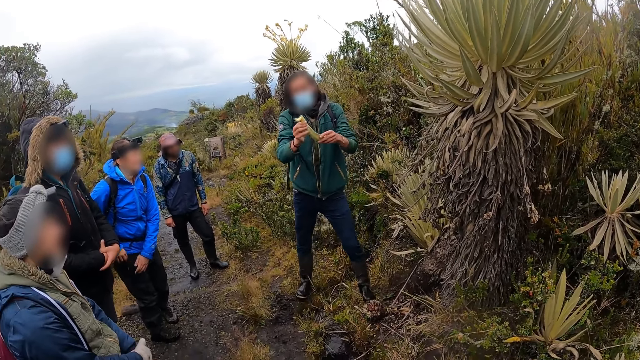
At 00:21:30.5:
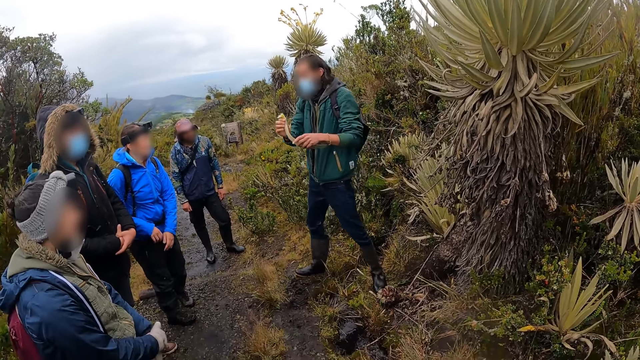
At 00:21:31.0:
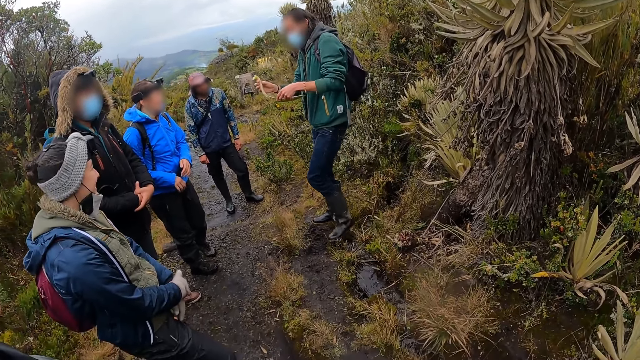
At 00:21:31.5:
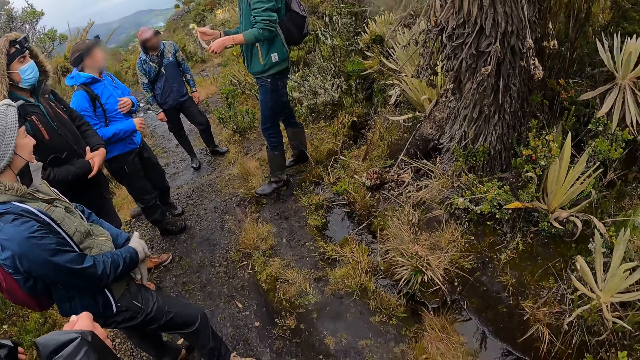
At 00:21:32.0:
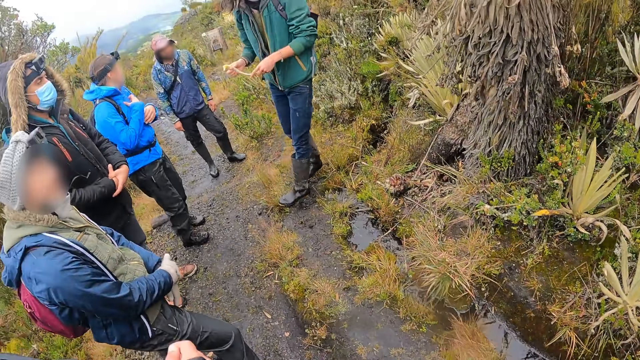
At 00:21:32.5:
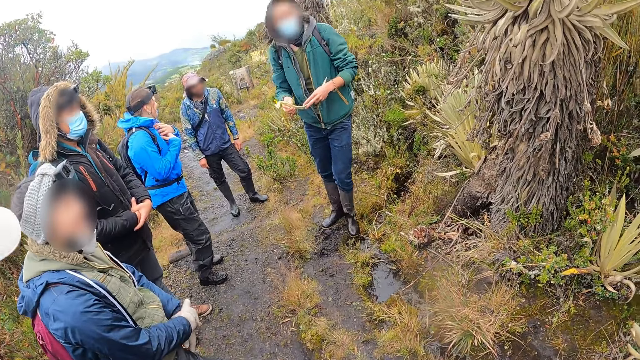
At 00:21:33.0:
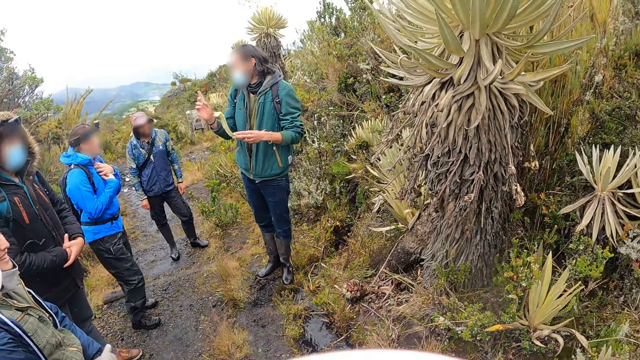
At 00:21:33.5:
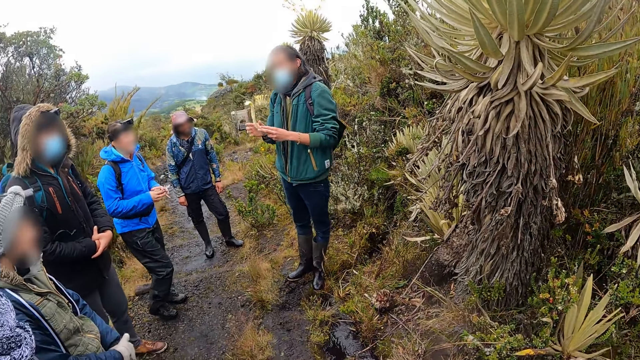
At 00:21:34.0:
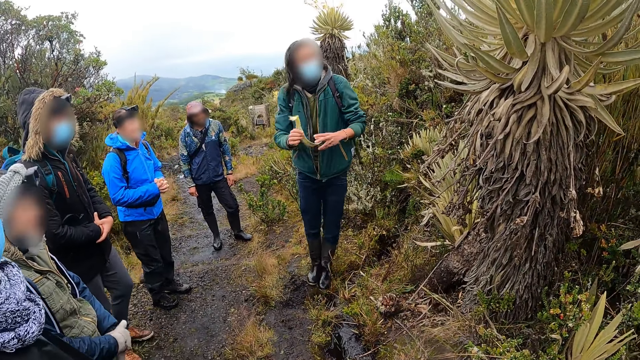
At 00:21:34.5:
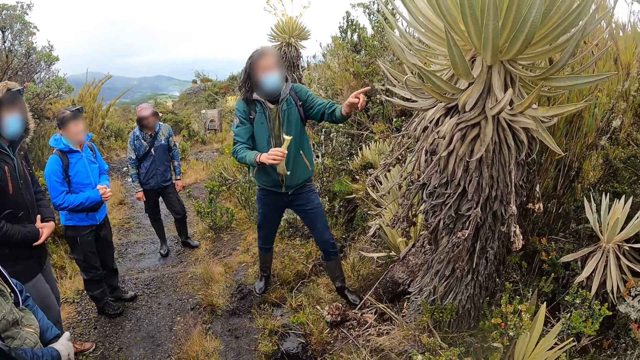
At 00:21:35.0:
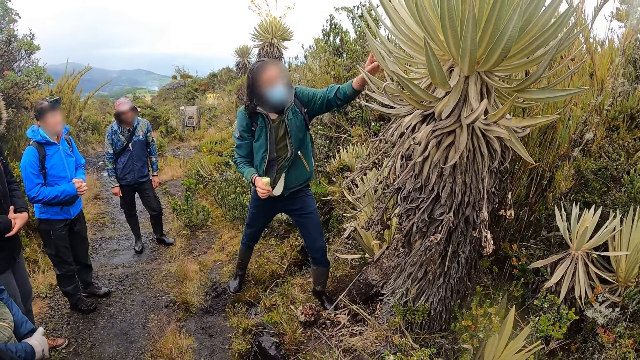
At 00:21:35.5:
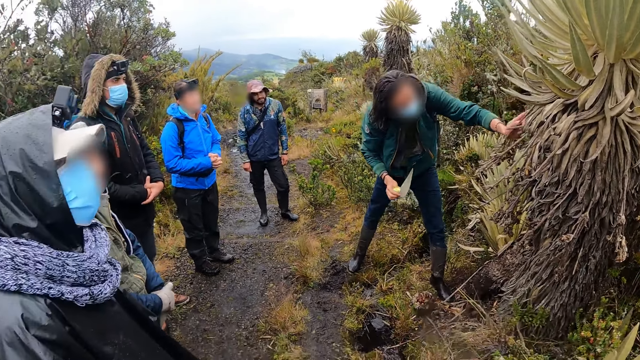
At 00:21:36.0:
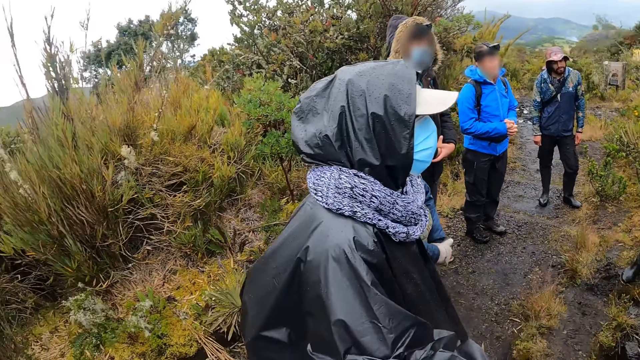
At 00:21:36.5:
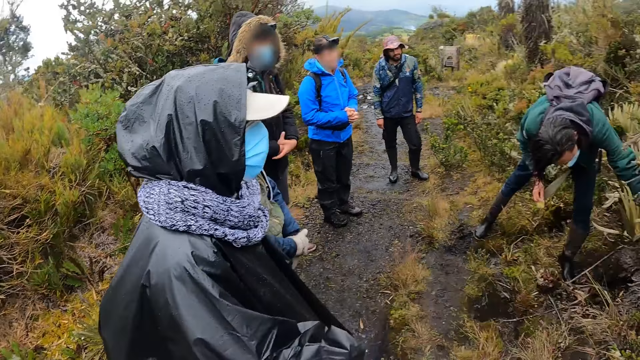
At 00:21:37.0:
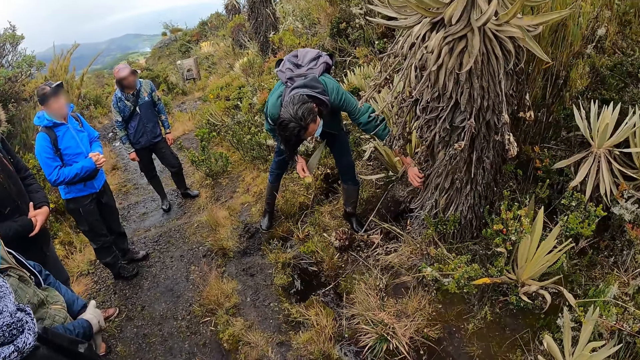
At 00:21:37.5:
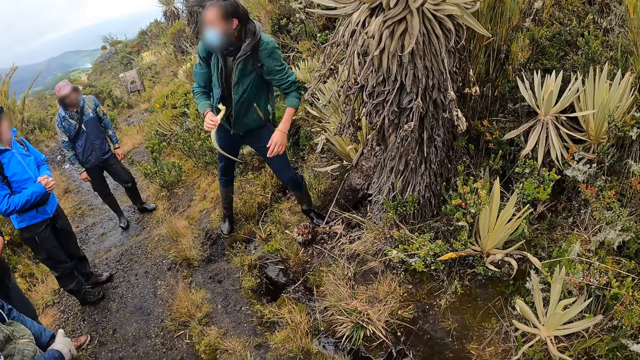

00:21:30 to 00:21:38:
The camera wearer holds the cassava plant with both hands. A man converses with the group of people.

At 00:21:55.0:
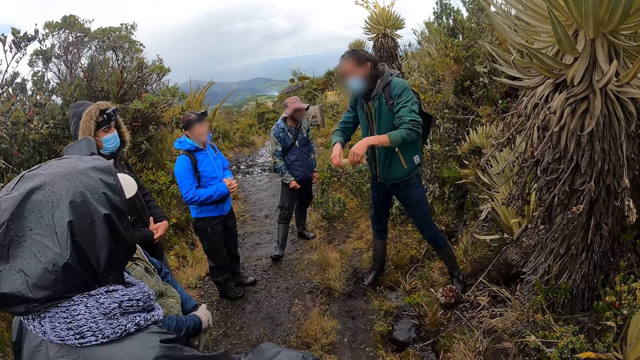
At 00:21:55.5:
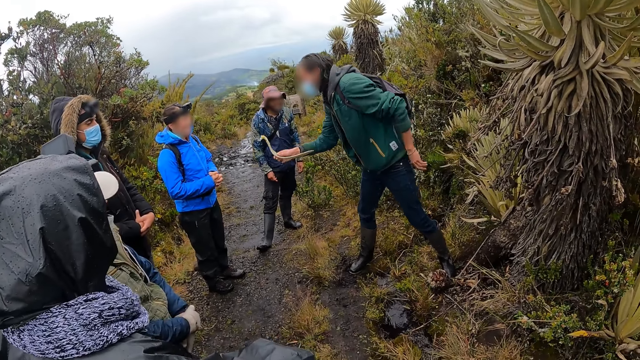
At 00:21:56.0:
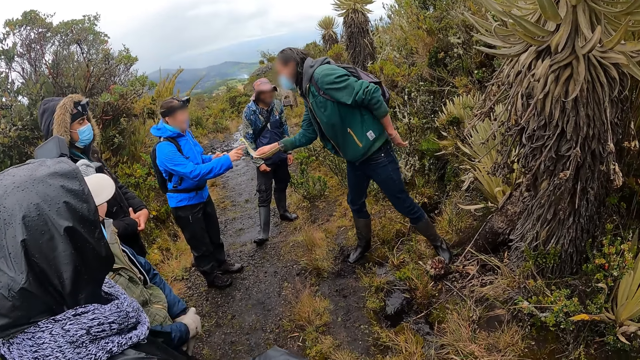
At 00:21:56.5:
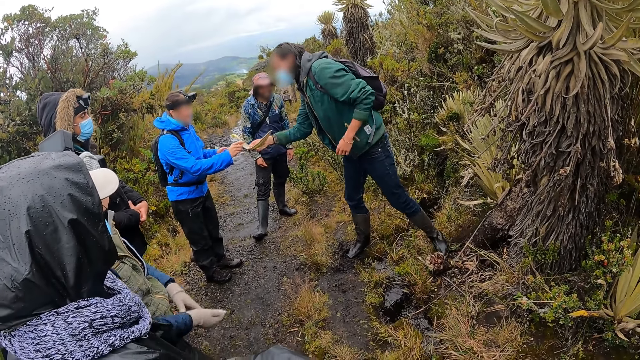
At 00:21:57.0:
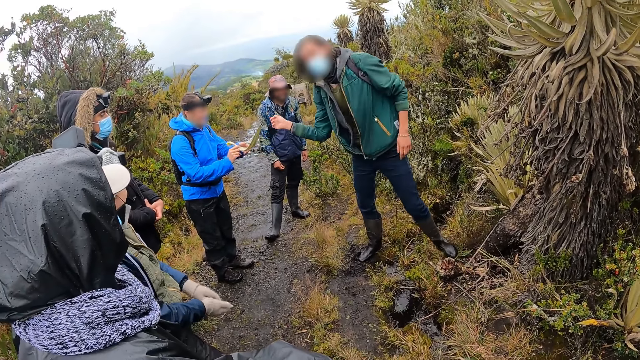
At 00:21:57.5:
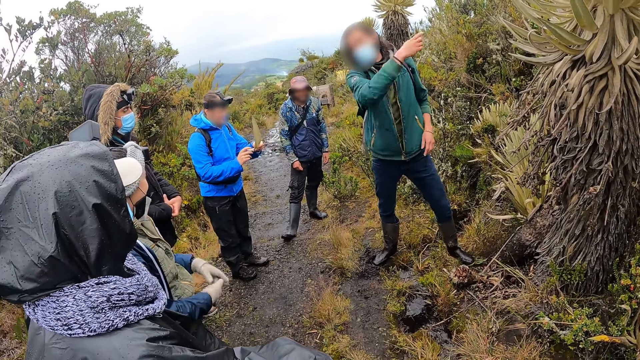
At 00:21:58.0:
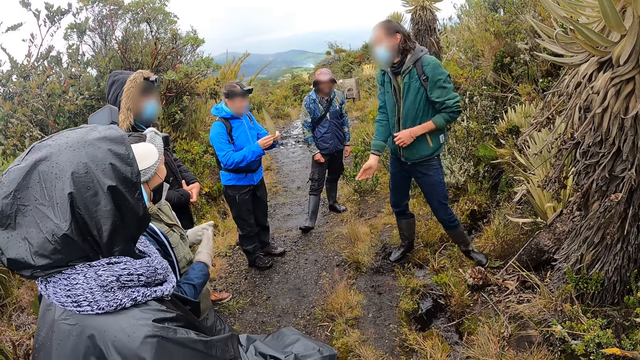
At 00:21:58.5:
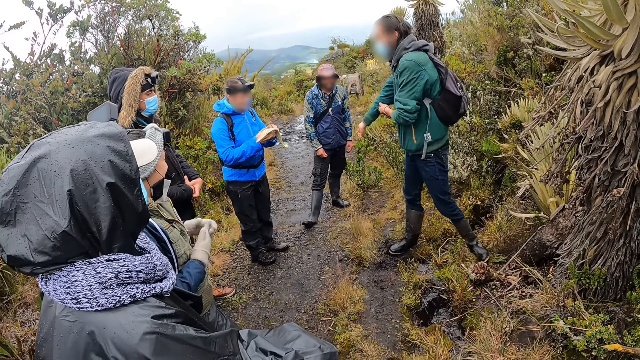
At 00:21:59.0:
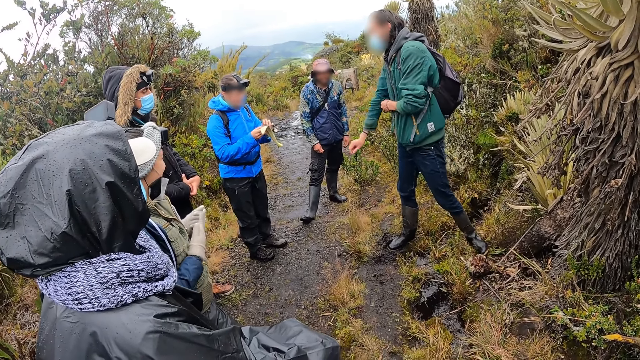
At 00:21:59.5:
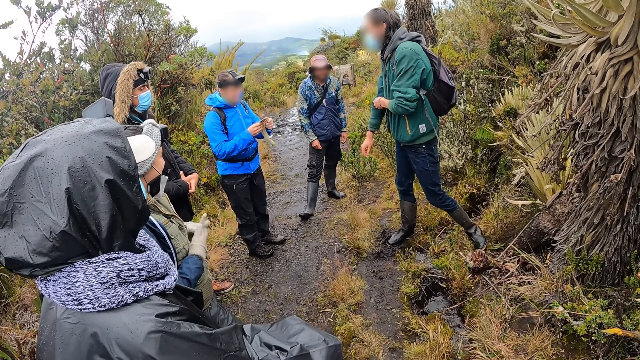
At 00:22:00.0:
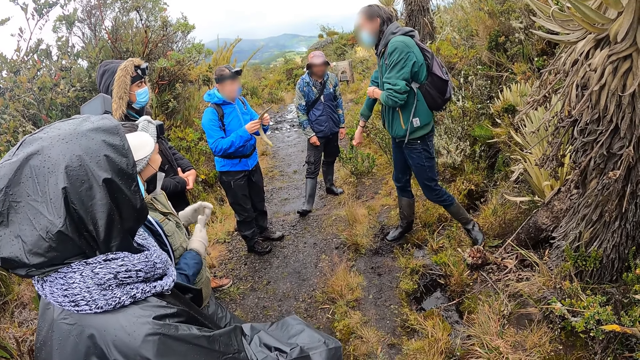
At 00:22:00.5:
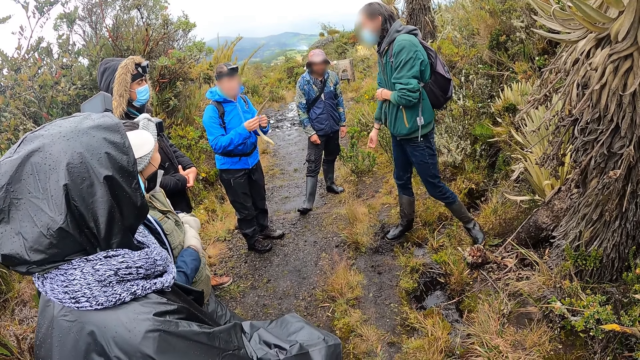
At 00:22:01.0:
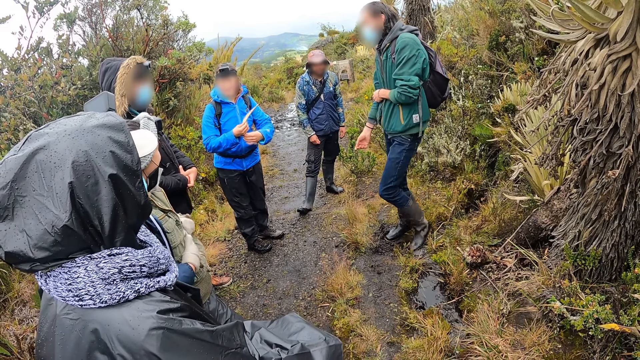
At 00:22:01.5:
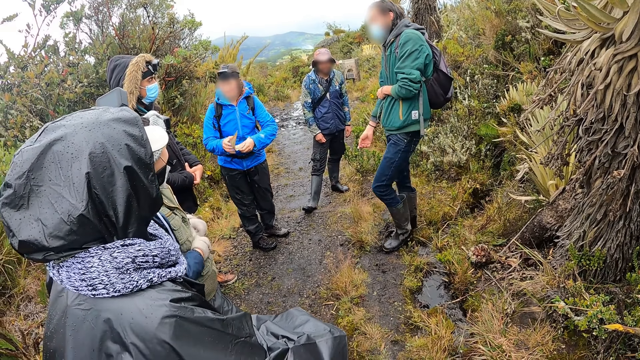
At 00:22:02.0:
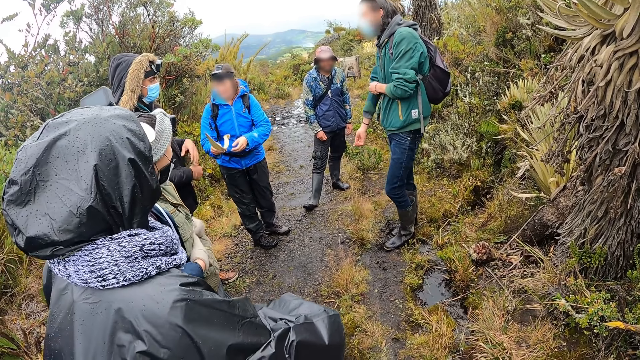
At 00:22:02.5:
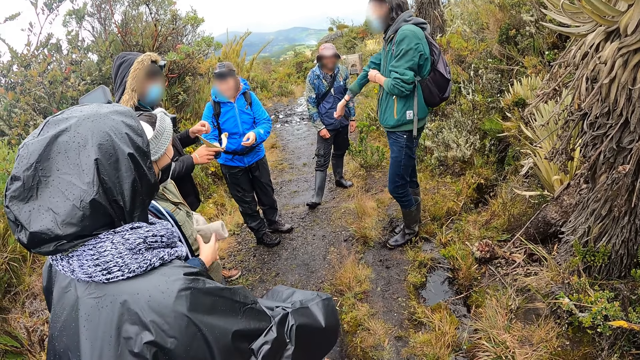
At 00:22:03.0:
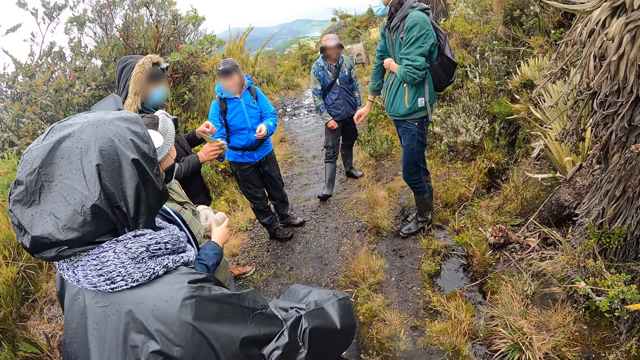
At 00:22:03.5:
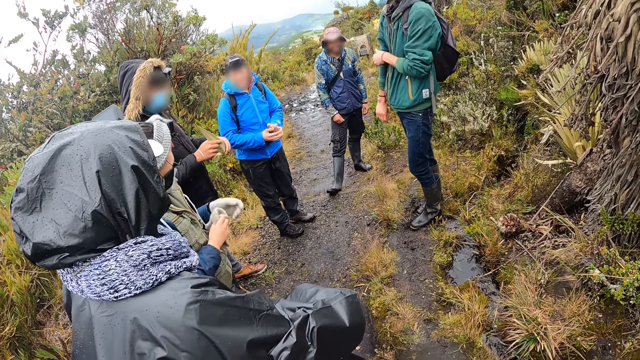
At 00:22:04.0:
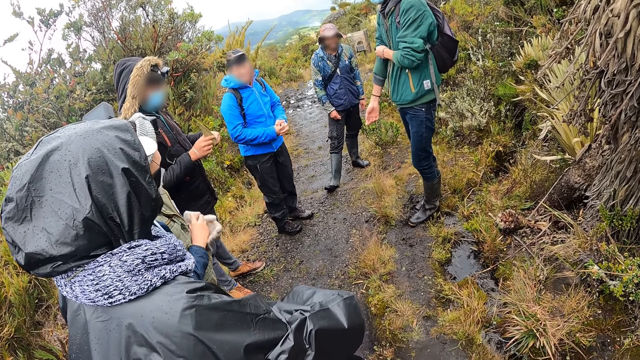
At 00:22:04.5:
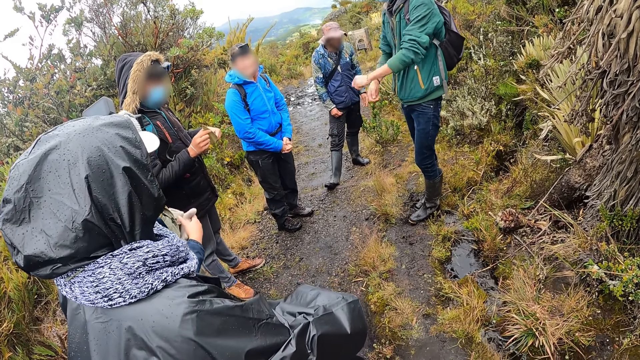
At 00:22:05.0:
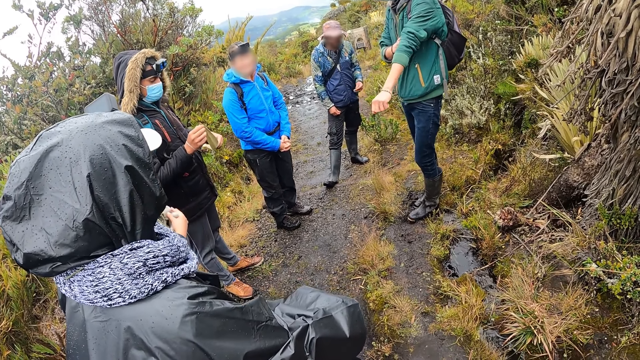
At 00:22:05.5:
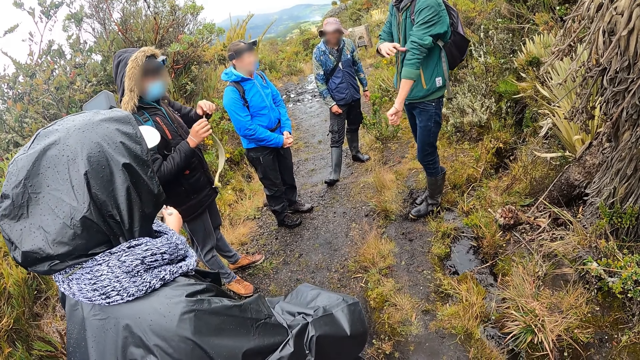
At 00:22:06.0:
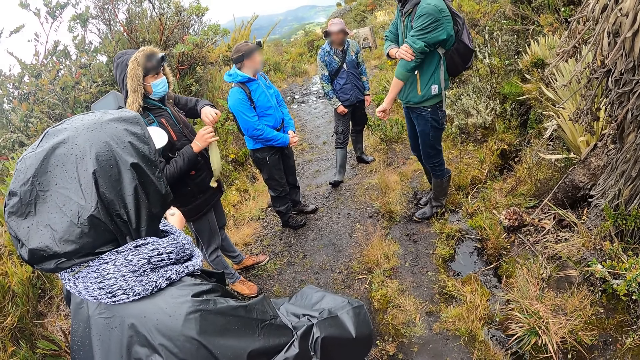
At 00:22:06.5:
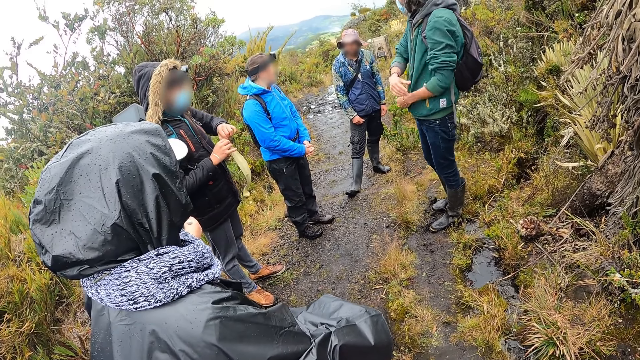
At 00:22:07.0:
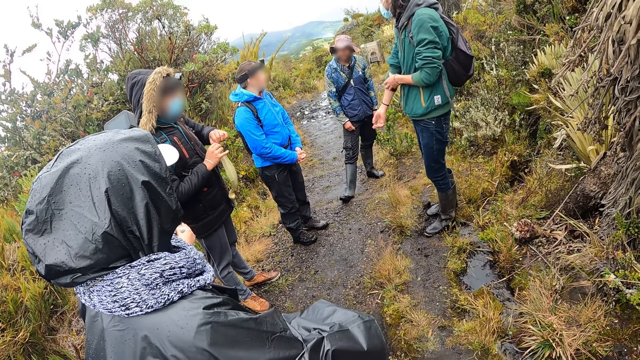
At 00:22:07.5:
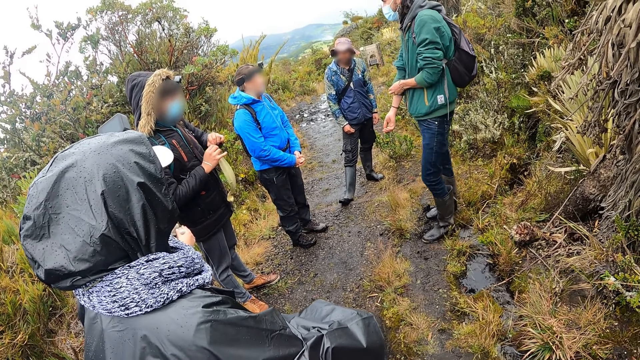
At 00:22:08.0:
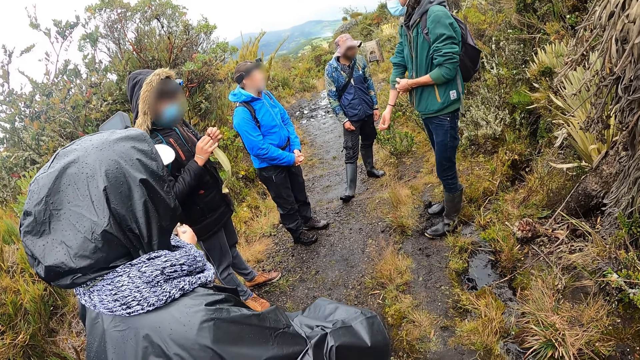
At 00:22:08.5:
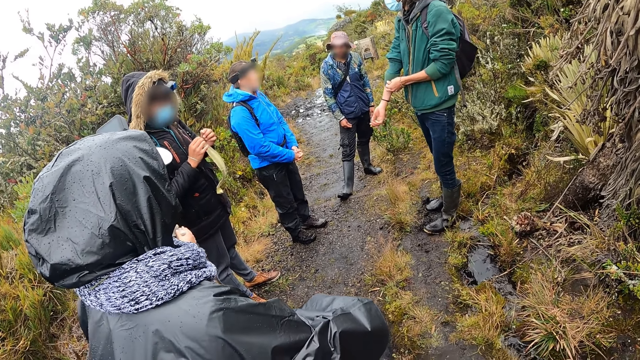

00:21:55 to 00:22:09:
The man passes the cassava plant from his right hand to another man's right hand. A woman removes a glove from her right hand with her left hand. The second man passes the cassava plant to a third man with both hands. The first man folds his right jacket sleeve with his left hand. He folds his left jacket sleeve with his right hand.
